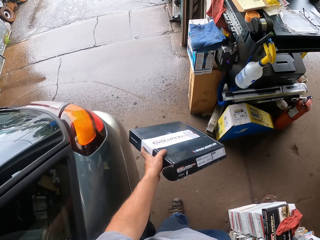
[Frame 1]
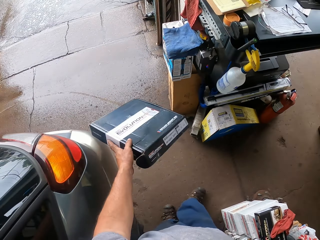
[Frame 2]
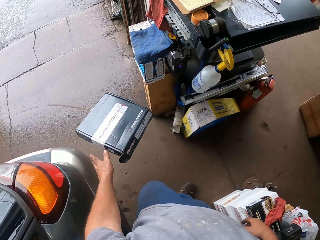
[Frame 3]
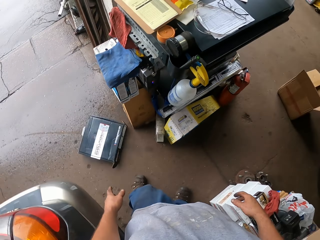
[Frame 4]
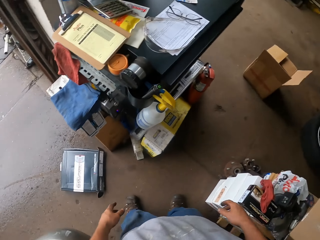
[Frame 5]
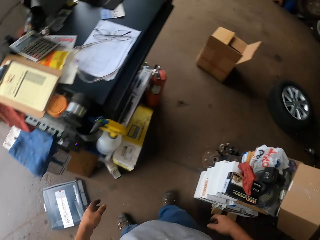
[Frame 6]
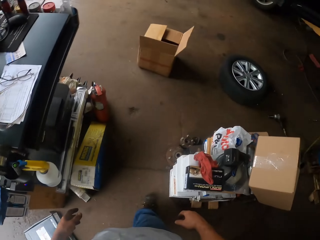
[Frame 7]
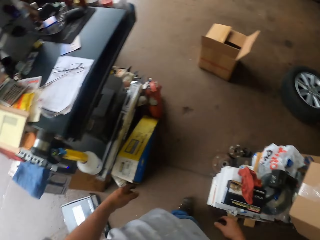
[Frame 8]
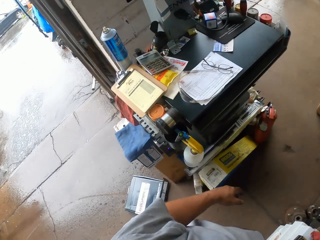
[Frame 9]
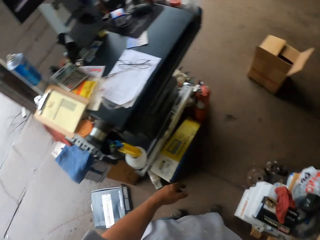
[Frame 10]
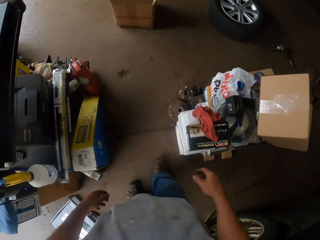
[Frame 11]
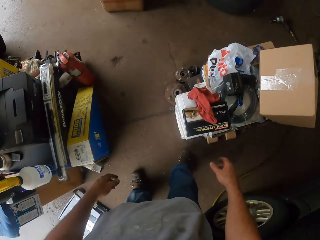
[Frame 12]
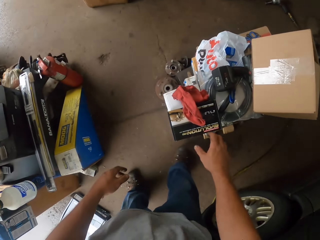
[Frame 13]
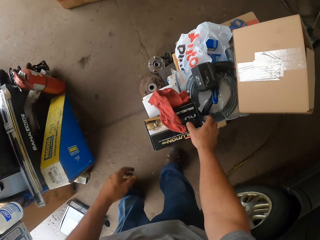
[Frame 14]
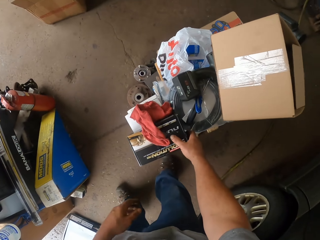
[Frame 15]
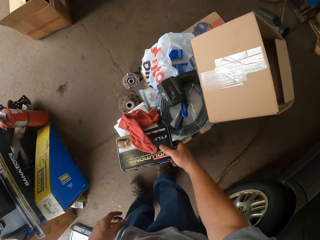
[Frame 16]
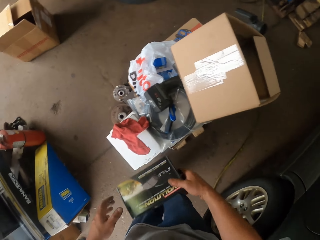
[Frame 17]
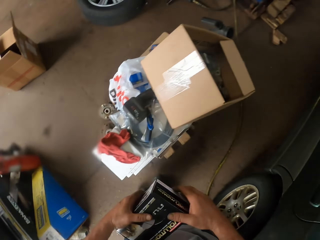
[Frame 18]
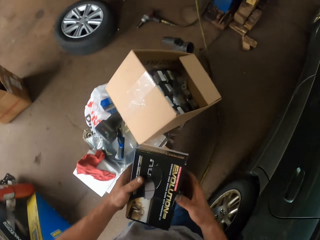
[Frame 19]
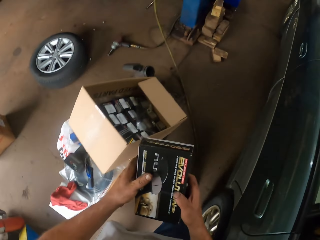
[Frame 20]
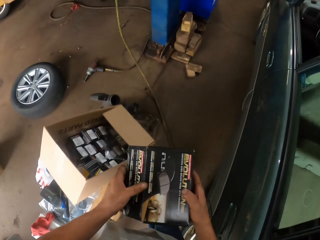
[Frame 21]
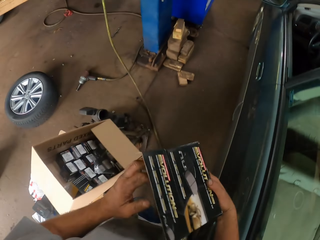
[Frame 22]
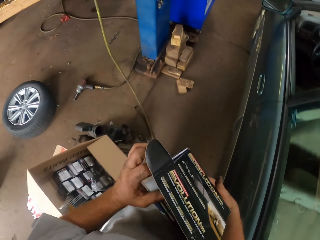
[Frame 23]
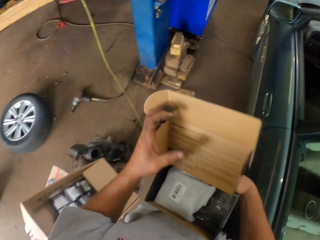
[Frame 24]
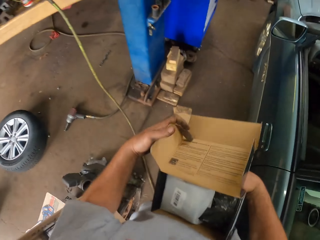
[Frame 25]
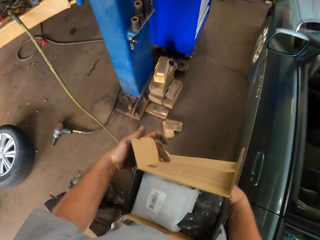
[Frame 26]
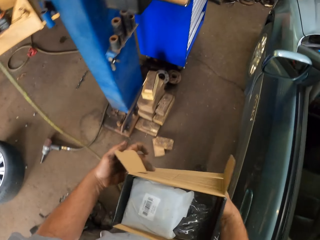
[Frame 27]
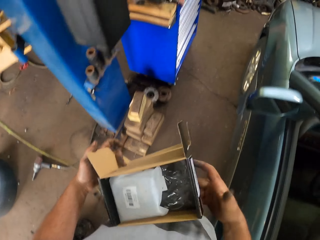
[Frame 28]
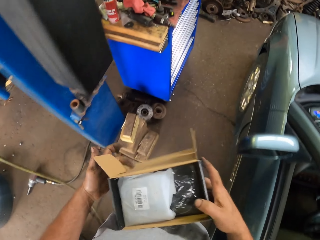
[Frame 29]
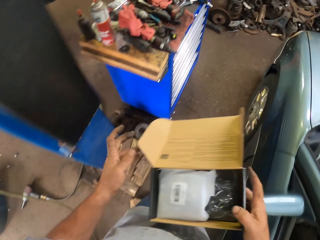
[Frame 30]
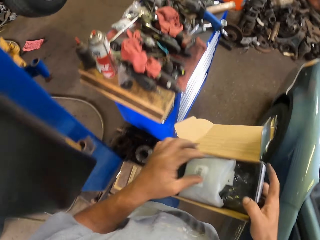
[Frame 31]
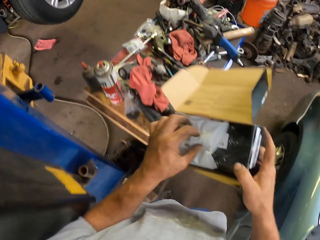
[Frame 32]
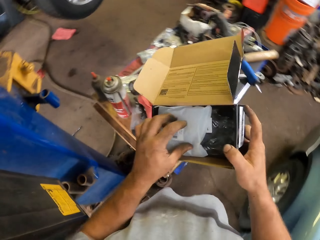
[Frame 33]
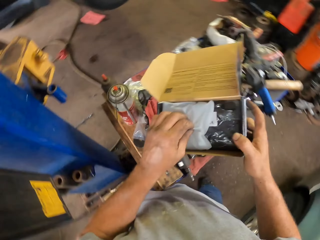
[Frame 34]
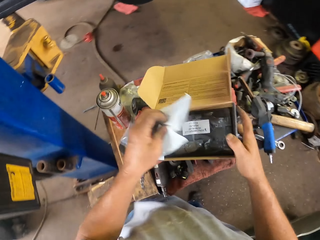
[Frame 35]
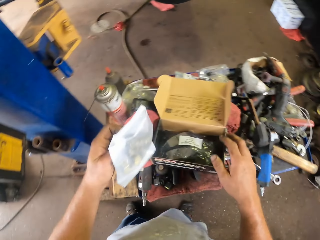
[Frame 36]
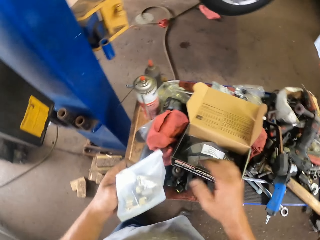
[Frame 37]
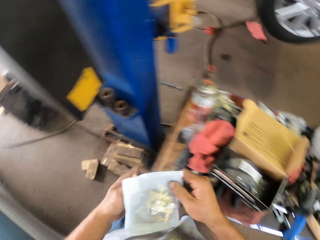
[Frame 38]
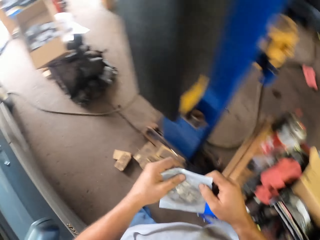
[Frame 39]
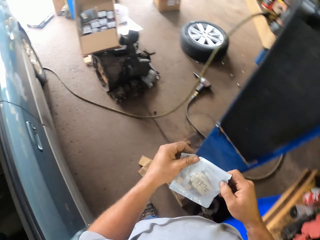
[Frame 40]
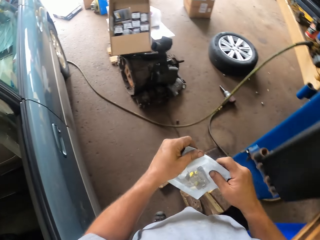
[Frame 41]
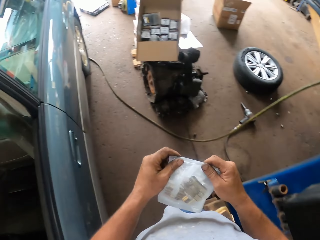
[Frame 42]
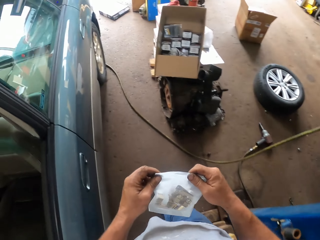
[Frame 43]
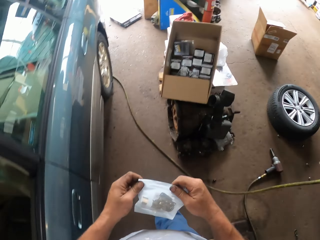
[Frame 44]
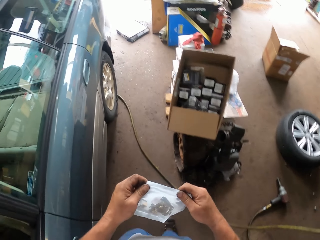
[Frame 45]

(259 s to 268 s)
The camera wearer throws a box away. They look around the garage. They take a box. They walk around the garage. They open the box. They take a paper bag. They put down the box. They walk around the garage.

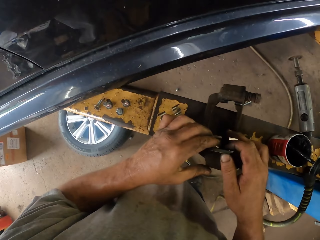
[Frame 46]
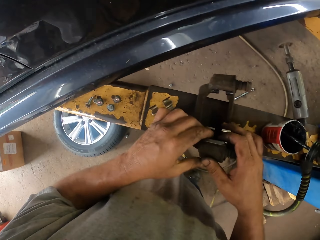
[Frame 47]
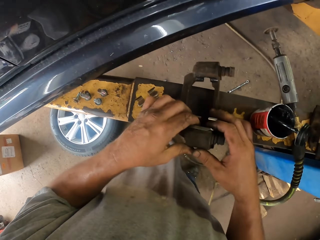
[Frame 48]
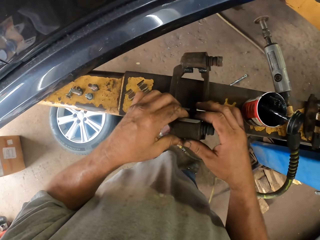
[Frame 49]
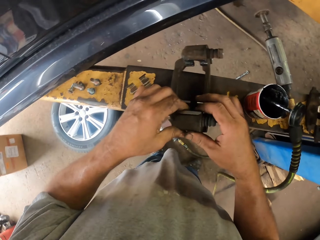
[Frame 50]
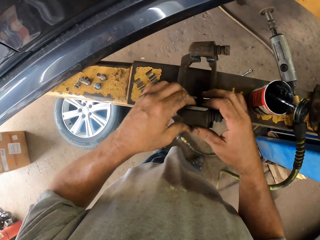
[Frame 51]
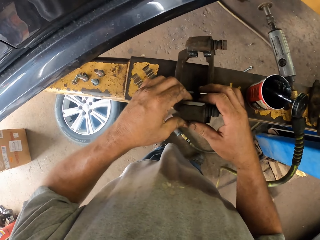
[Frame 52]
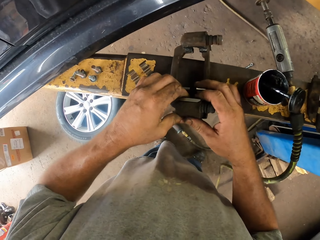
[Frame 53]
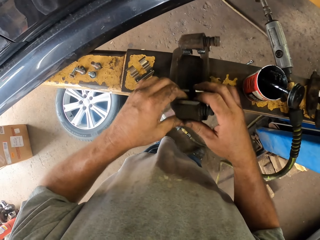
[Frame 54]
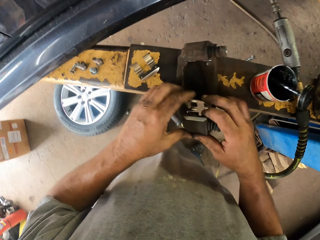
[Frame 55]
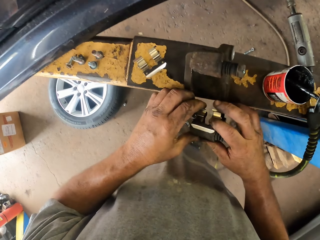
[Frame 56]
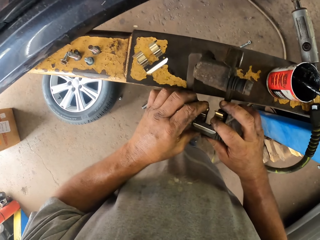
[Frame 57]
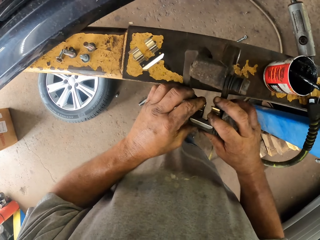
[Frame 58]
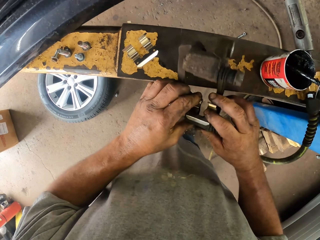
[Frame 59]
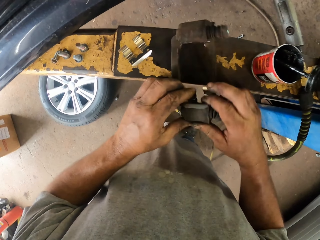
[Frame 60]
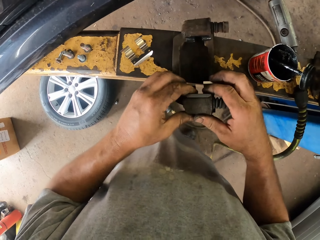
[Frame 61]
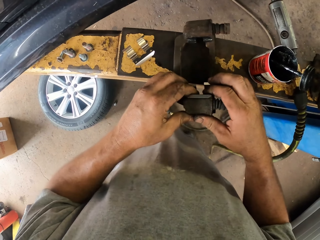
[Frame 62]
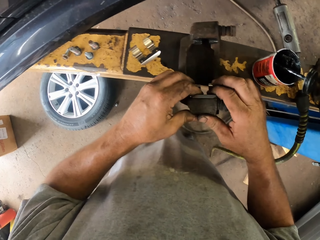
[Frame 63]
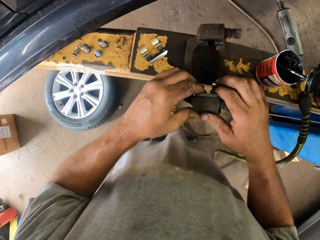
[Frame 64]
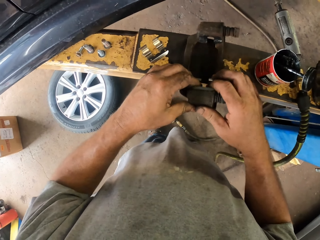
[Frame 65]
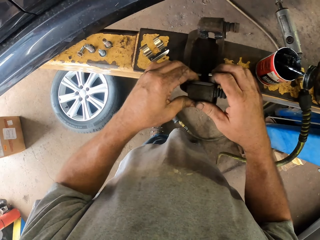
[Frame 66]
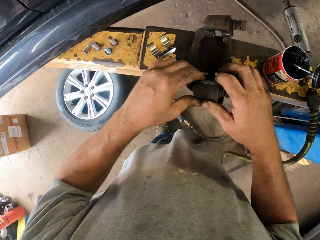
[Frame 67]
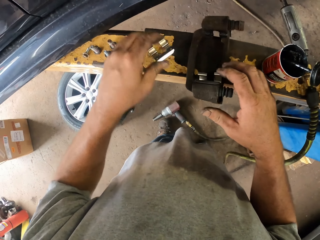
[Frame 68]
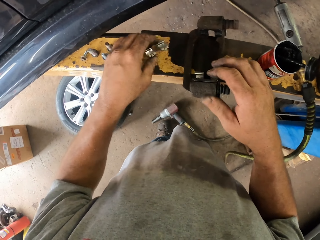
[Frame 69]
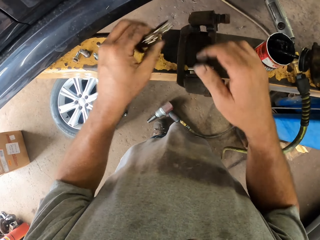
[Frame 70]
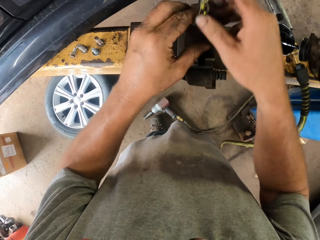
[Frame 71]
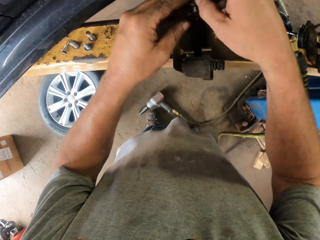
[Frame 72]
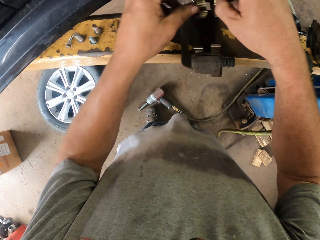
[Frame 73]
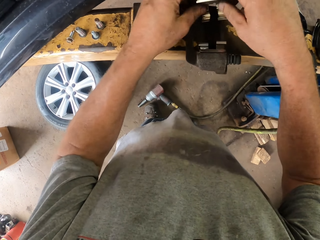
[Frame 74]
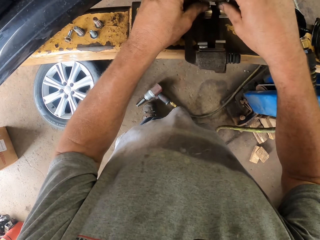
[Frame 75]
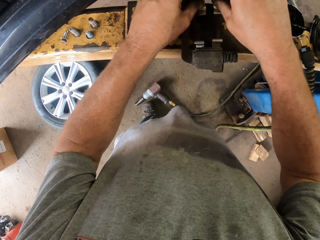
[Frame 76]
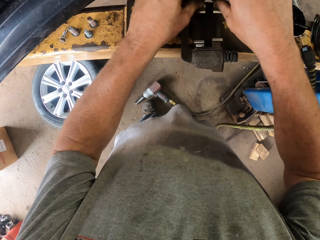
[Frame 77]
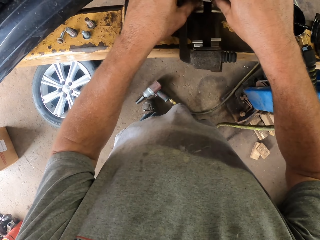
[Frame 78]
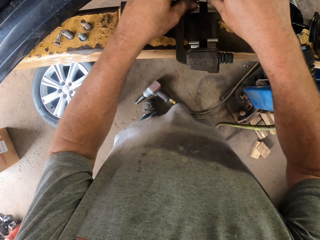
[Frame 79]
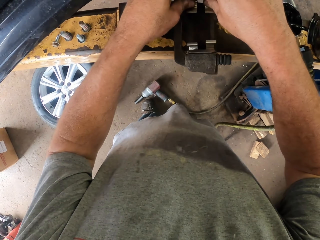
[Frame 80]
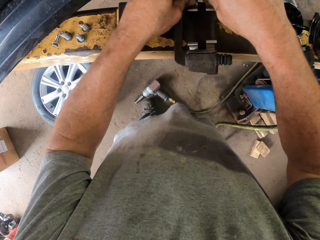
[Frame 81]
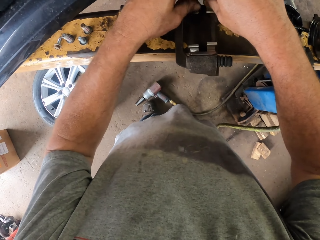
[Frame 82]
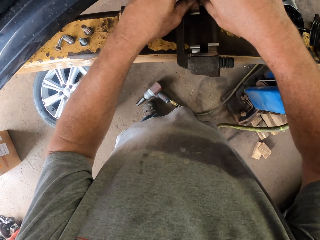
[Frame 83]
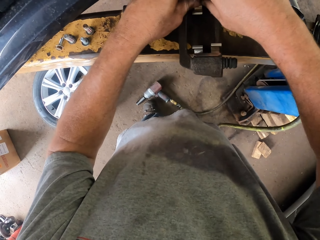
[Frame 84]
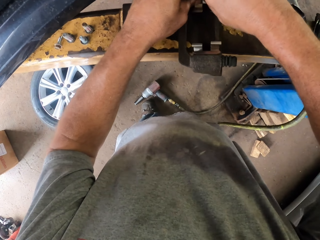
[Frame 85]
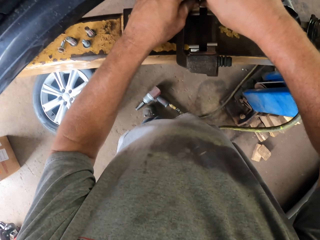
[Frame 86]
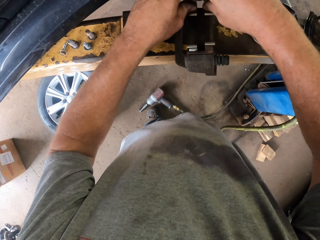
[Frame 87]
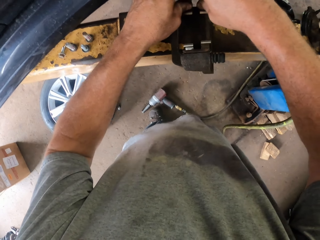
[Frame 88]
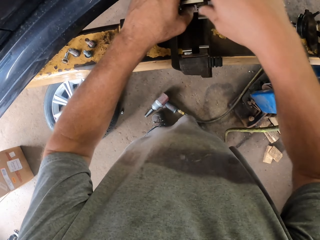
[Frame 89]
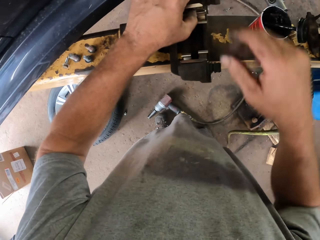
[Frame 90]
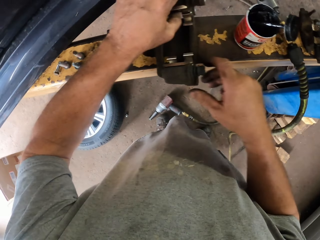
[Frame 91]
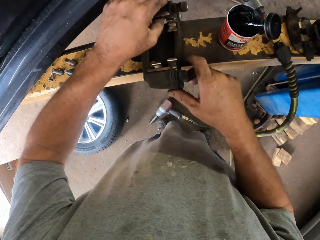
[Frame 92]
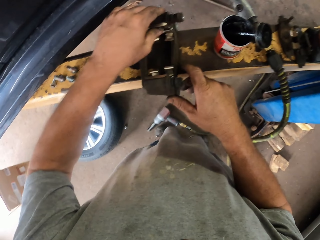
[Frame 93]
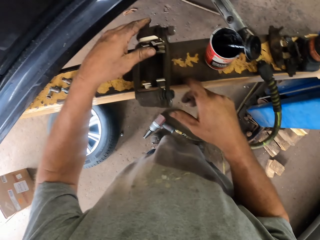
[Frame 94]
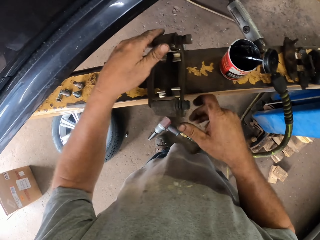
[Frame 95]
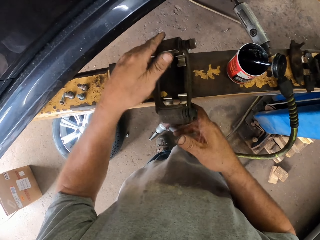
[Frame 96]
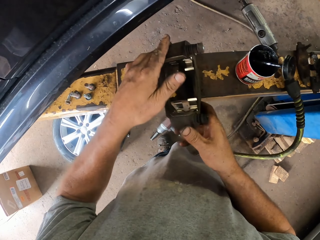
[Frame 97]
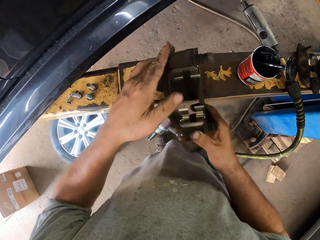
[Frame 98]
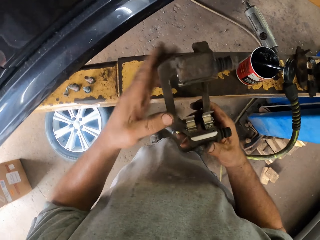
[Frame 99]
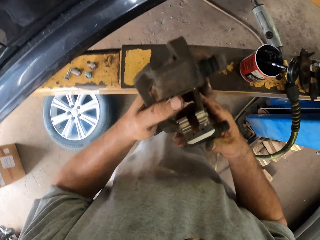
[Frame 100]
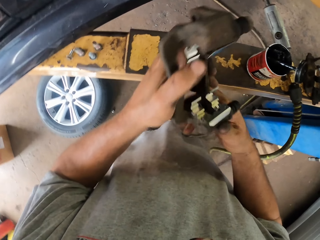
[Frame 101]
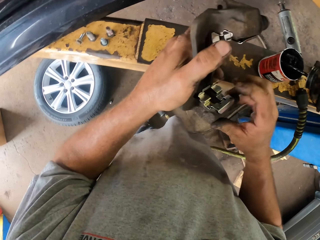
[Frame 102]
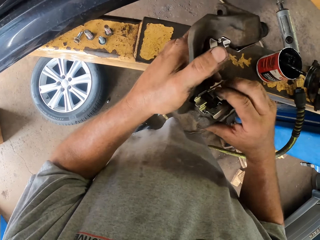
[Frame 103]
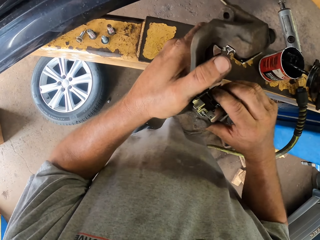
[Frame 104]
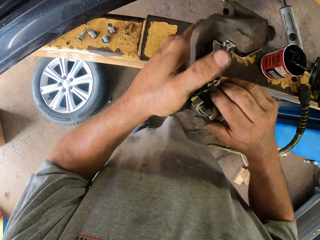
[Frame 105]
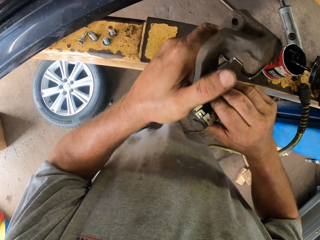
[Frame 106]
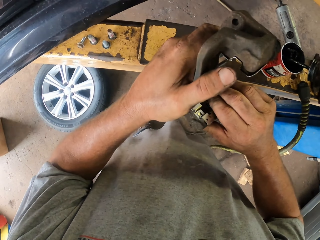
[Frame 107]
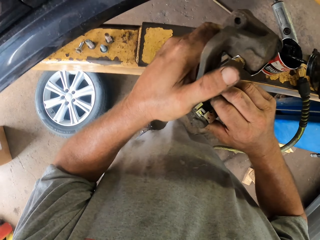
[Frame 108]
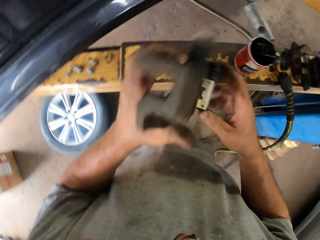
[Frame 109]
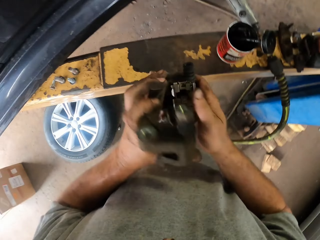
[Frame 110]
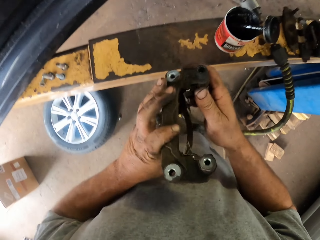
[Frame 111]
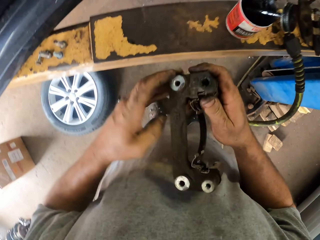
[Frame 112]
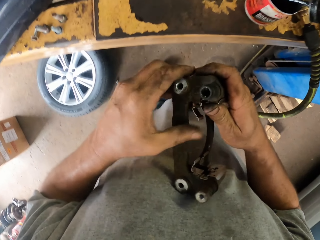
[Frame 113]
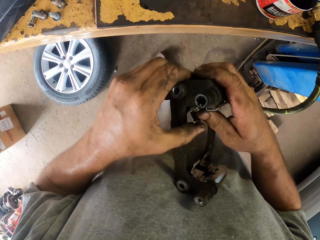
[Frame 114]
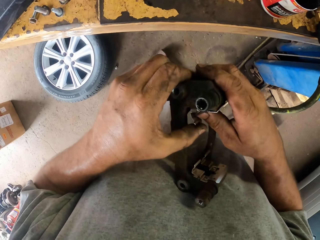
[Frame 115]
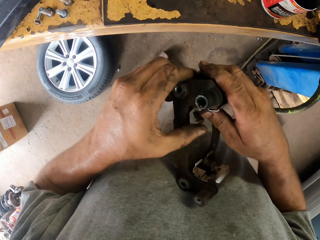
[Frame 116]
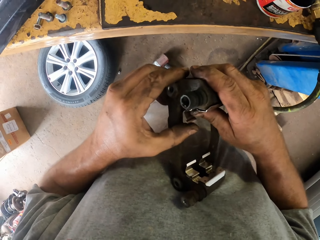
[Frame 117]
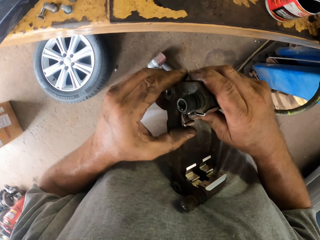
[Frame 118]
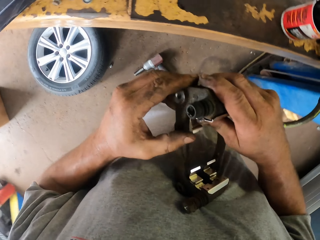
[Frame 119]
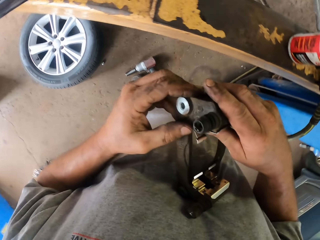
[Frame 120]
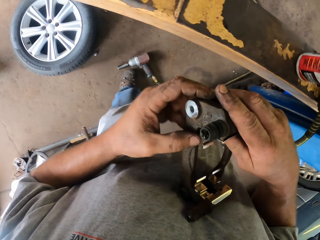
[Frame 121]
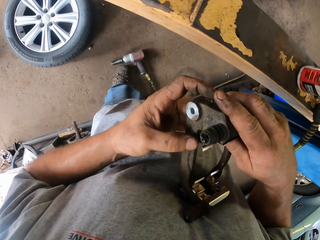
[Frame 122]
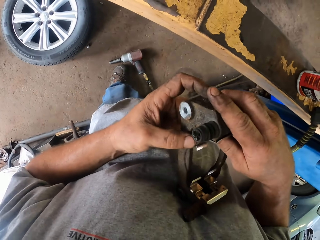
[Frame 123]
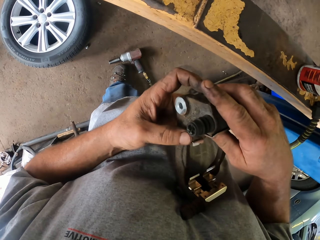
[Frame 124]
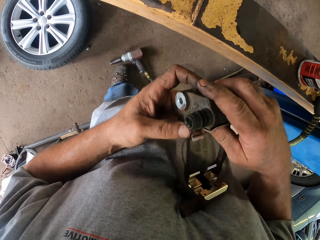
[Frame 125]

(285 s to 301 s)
The camera wearer fixes the brake. They hold the car spare part. They repair the brake. They touch the car spare part. They fix the car spare part. They touch the car spare part.
